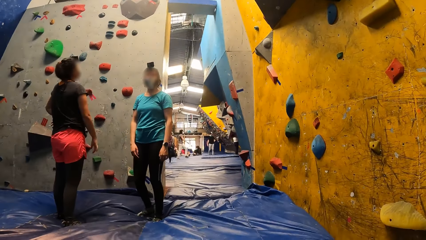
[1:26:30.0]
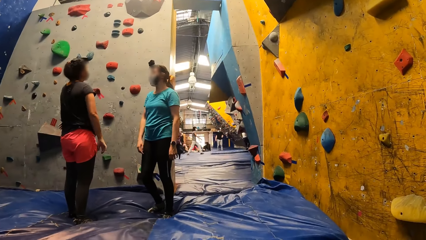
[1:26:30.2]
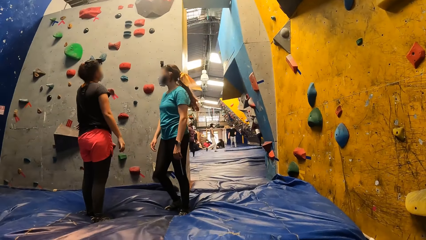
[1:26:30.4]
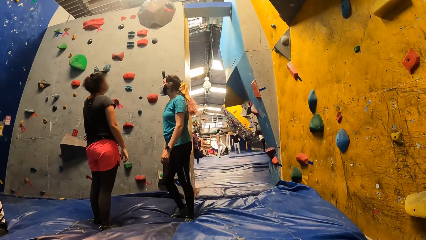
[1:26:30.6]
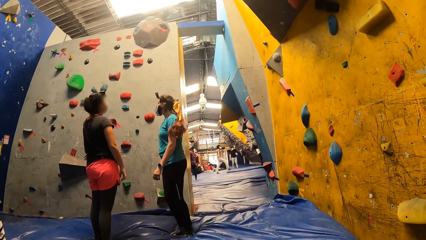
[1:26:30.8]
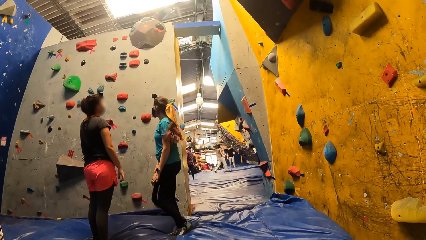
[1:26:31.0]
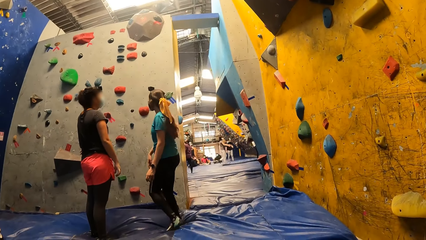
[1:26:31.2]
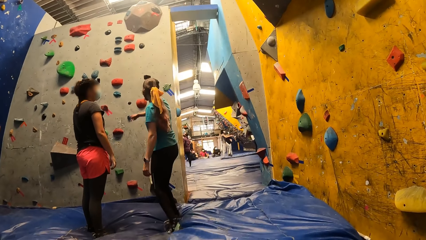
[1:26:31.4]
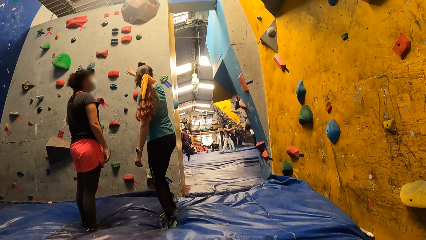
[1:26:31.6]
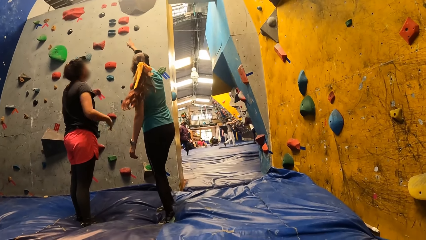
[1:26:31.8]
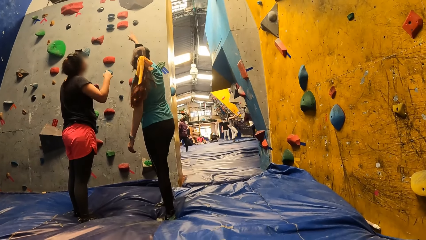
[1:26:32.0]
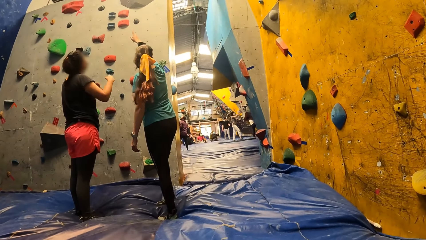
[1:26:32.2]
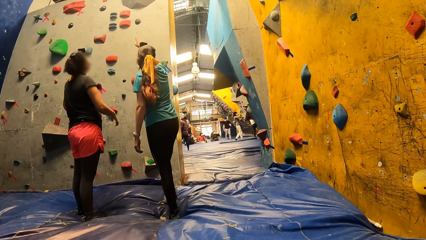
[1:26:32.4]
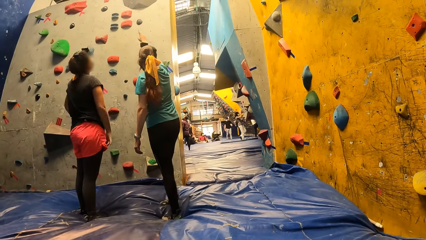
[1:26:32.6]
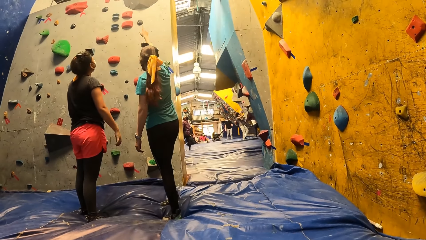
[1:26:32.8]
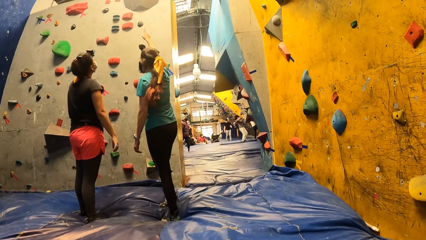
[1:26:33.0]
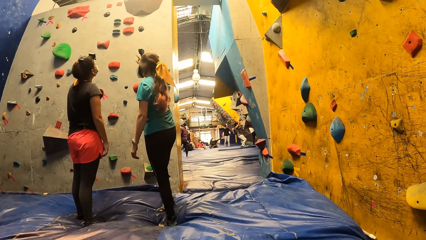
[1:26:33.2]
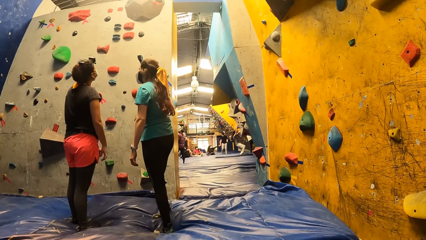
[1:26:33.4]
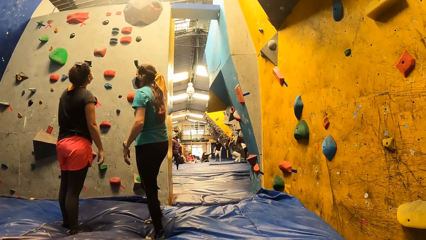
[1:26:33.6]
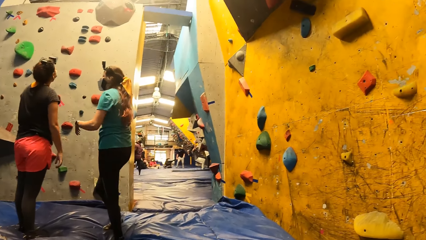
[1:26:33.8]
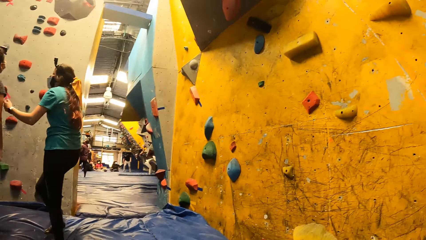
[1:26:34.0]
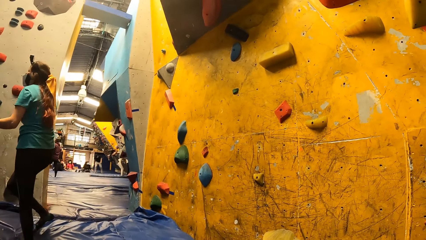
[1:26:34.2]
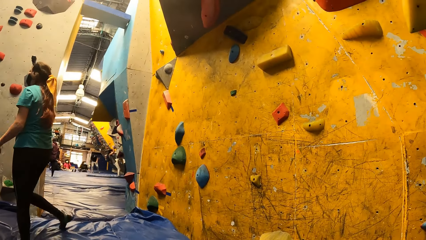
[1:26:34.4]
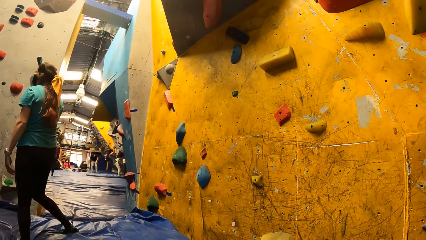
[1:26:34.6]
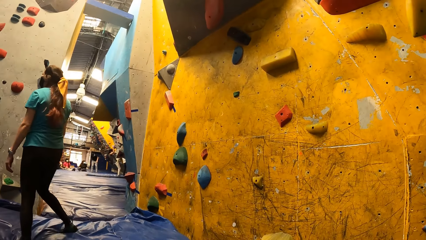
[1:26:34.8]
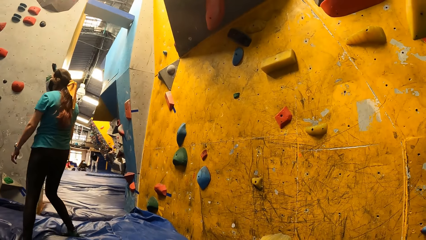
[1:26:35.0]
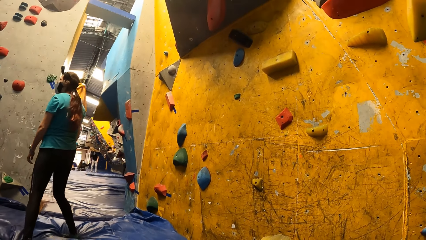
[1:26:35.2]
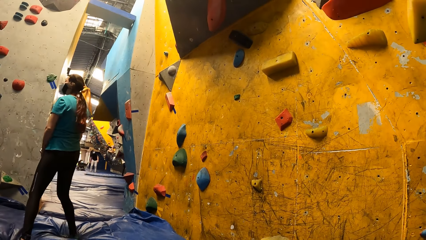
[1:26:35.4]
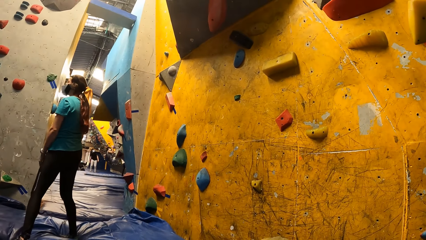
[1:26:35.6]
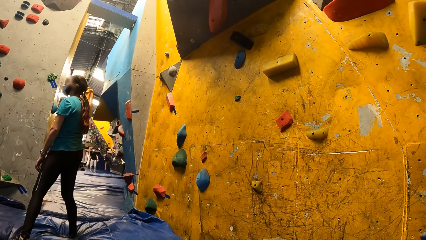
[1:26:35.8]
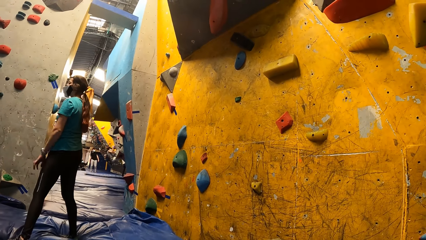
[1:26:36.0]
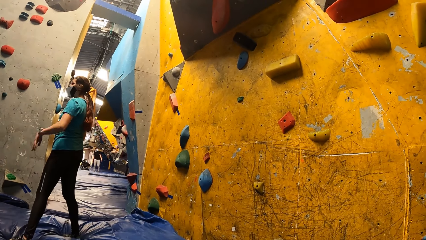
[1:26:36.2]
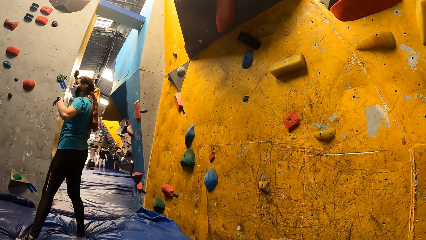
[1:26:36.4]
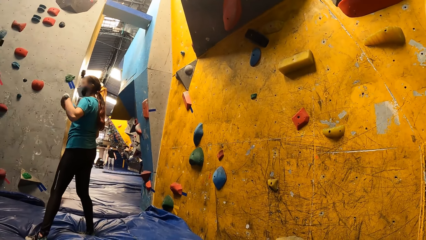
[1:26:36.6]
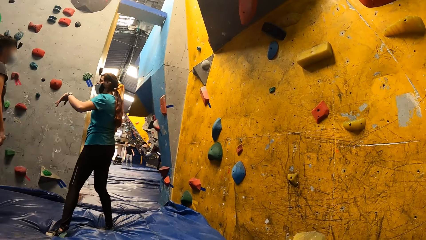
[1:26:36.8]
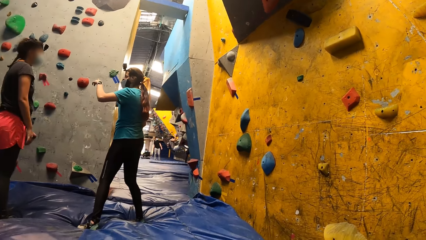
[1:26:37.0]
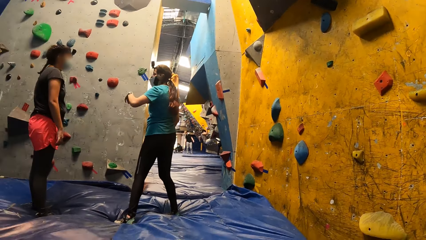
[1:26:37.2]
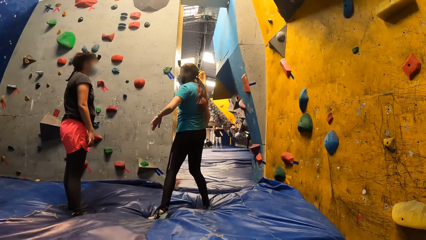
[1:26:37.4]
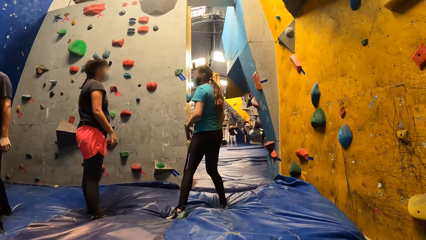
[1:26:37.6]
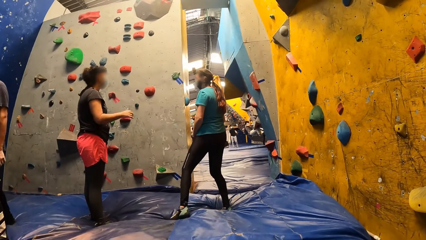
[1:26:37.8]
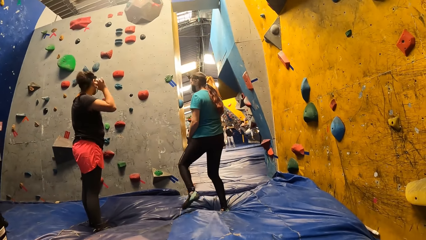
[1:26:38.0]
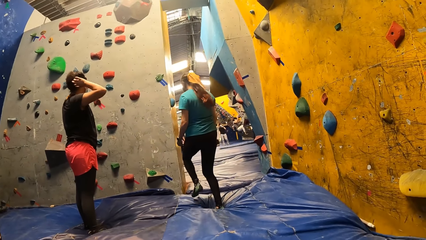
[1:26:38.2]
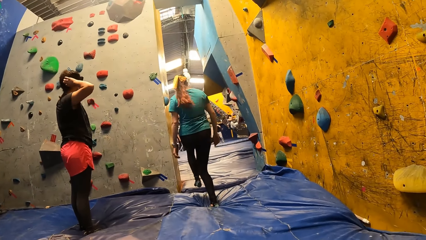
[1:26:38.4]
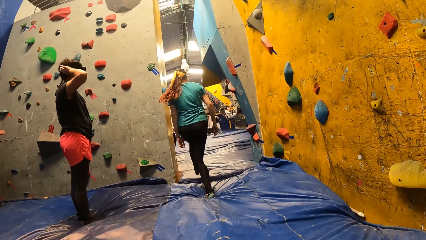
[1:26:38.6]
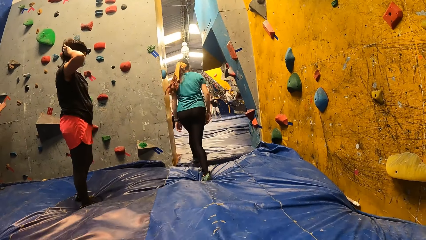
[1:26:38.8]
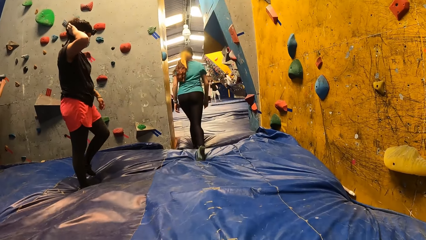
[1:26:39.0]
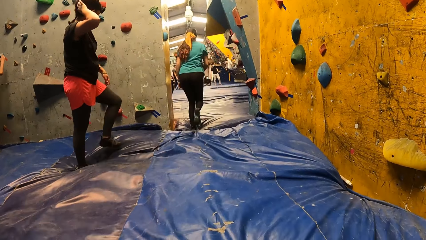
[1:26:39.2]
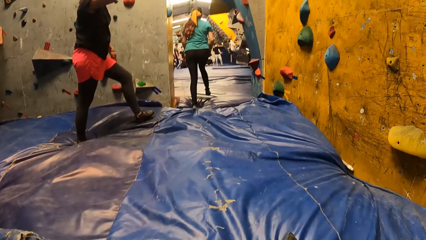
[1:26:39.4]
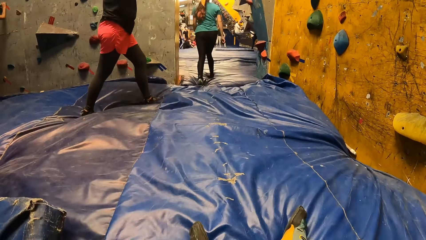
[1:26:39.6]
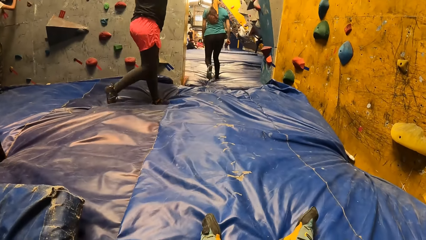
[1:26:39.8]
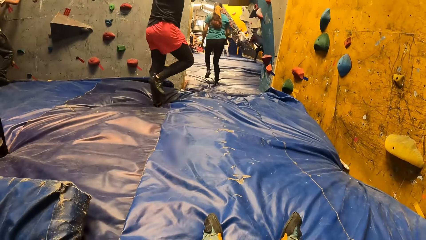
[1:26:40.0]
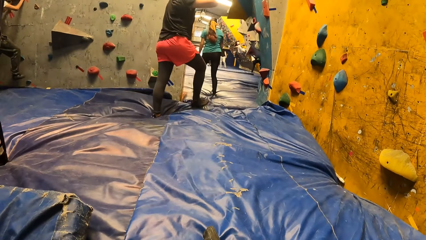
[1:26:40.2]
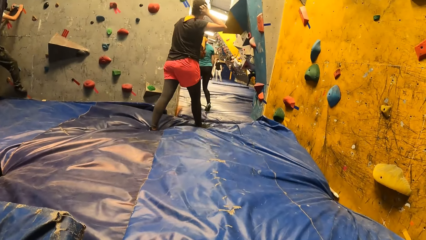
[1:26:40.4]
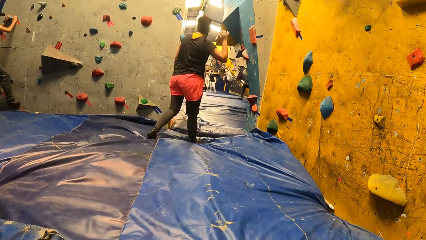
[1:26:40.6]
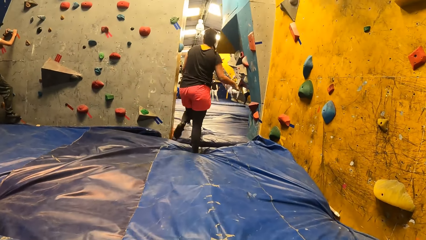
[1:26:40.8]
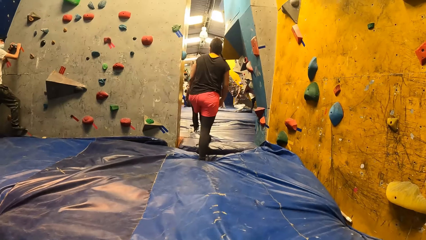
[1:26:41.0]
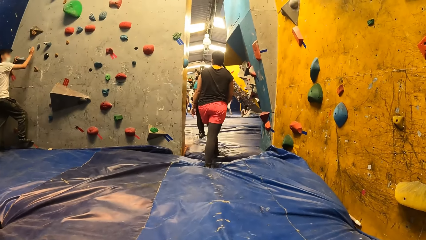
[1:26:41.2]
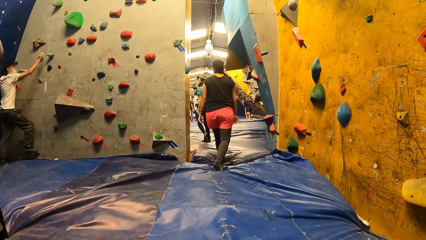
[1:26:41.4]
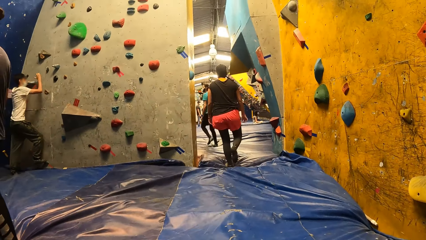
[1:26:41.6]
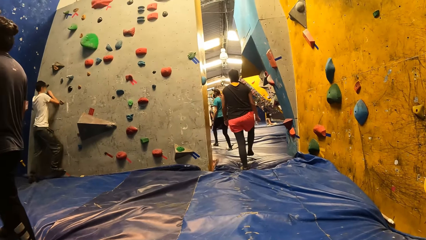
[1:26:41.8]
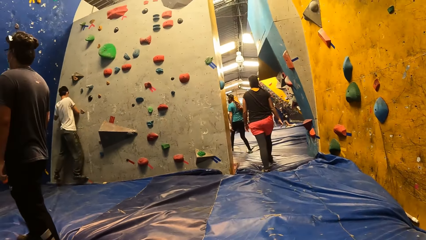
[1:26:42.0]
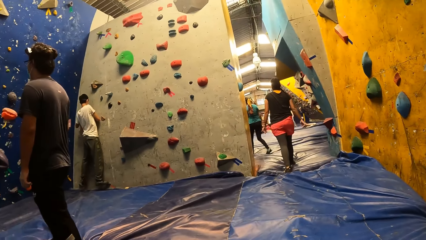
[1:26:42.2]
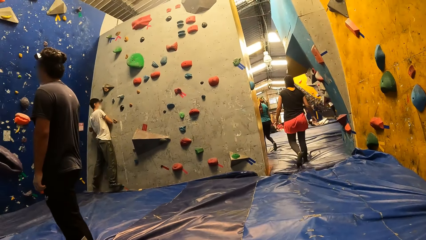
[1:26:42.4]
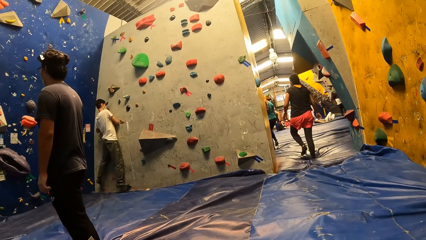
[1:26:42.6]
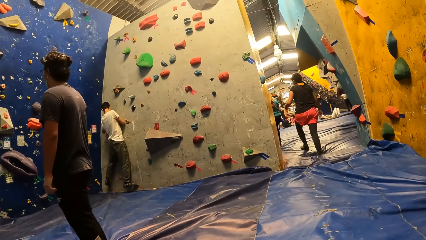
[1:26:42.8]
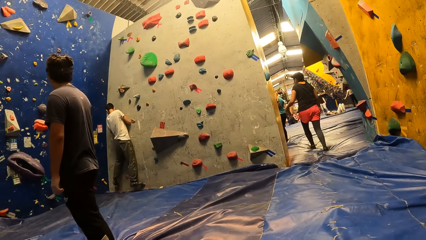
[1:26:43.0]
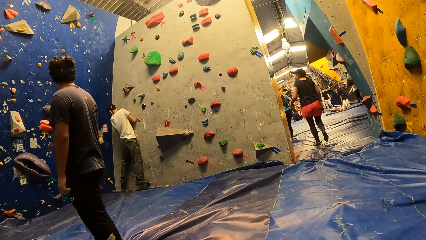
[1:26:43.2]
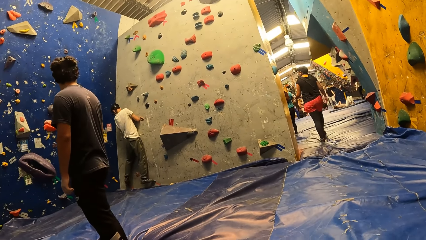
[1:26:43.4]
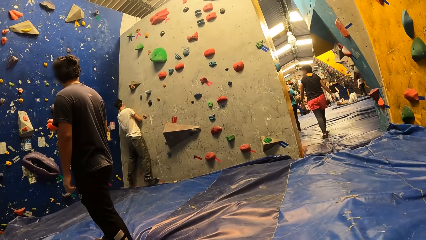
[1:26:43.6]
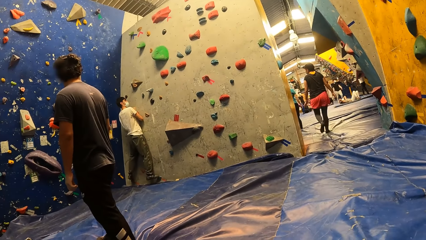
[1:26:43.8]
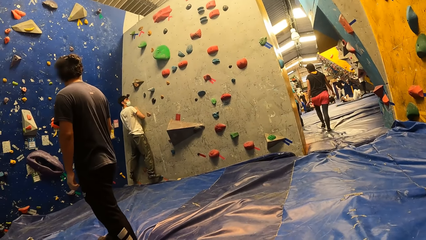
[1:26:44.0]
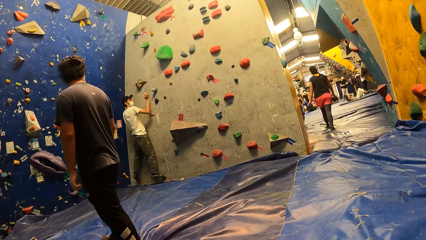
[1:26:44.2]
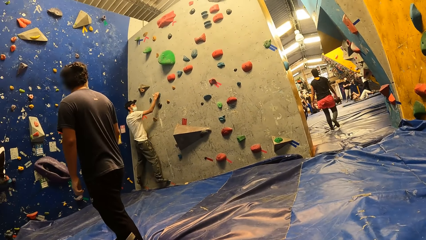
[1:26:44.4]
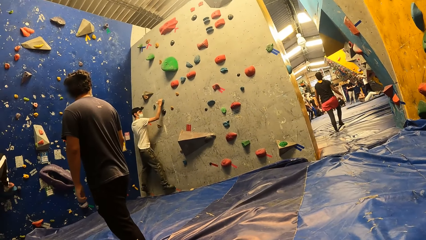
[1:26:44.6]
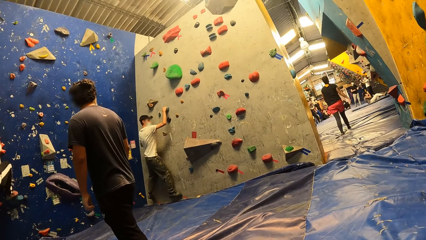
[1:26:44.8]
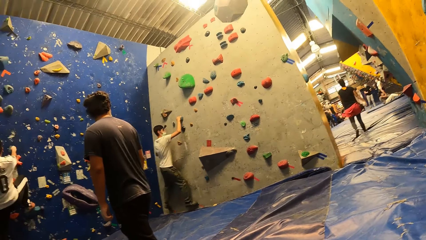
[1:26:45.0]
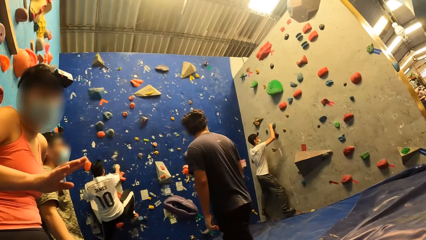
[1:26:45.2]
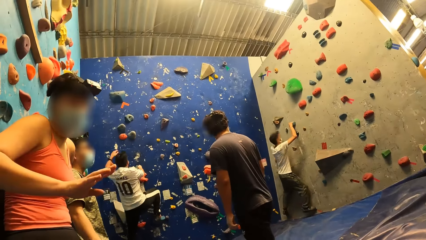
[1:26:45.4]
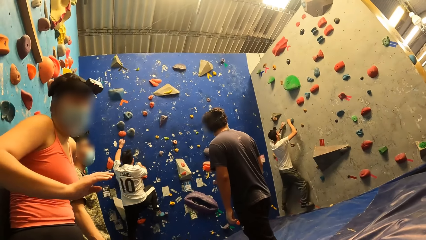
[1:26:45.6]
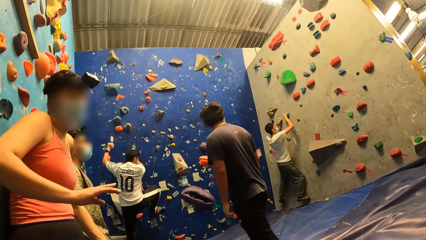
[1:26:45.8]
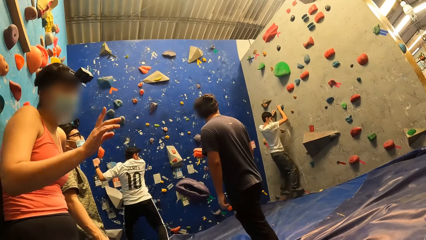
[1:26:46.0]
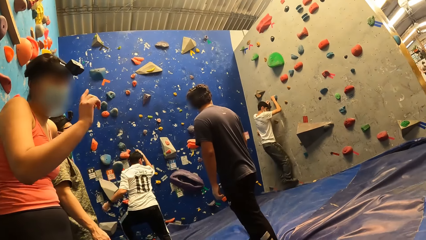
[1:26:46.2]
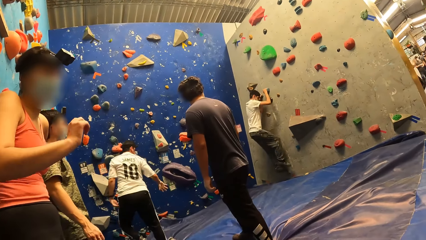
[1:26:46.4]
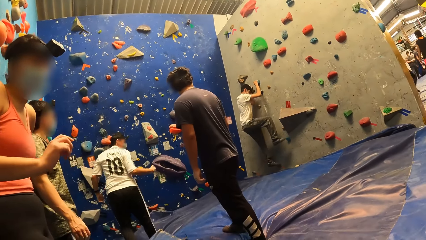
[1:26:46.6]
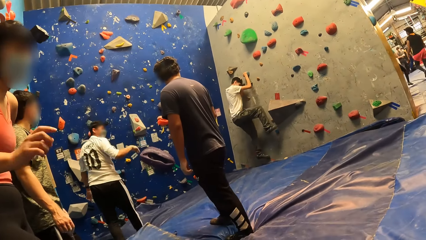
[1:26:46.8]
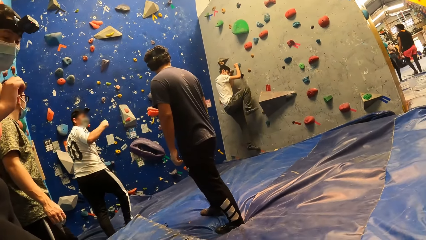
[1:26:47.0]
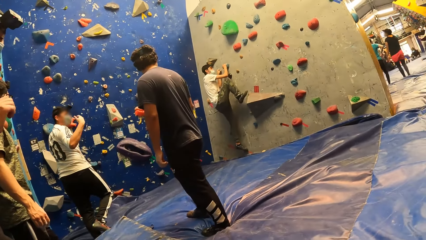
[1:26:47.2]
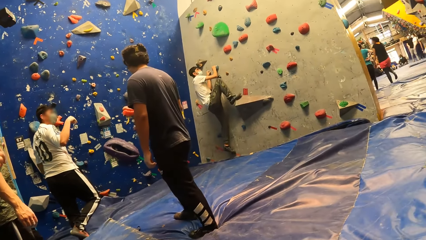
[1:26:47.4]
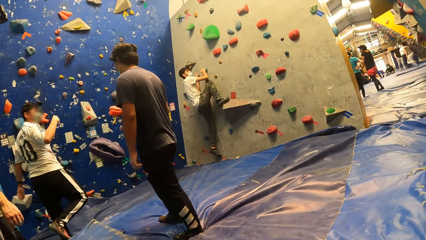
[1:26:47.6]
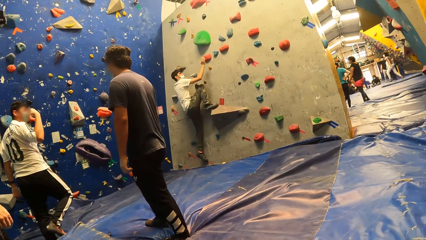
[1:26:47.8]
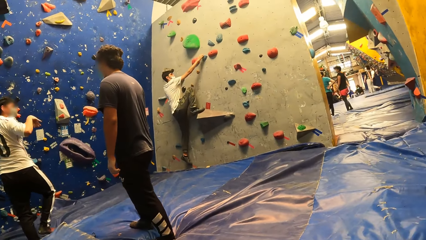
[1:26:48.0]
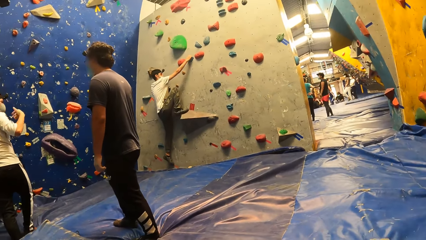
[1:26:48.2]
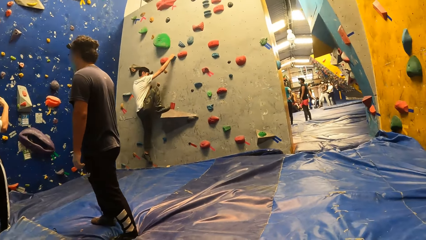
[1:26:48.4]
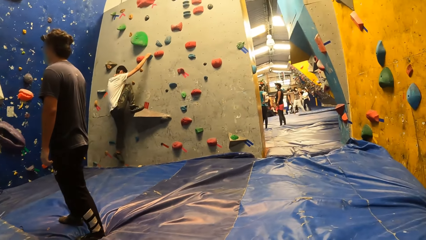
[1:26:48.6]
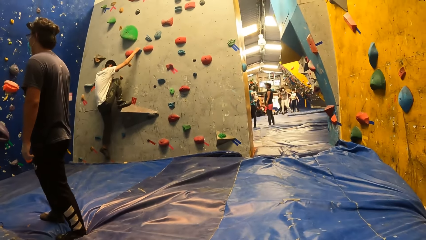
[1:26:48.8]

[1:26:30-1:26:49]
The camera wearer looks around. A woman points with her right hand. Another woman gestures with both hands. The first woman gestures with both hands. The first woman gestures with both hands again. The other woman gestures with both hands. The other woman touches the camera on her head with her right hand. The first woman walks out of the room. A man hangs onto a wall with his hands. The camera wearer looks around. A third woman gestures with her left hand. The third woman interacts with the camera wearer and gestures with her left hand. The camera wearer looks around.
